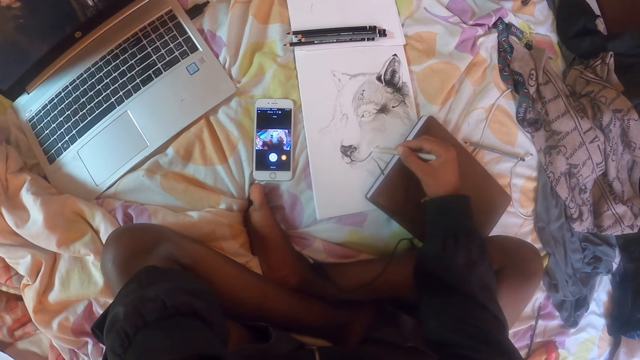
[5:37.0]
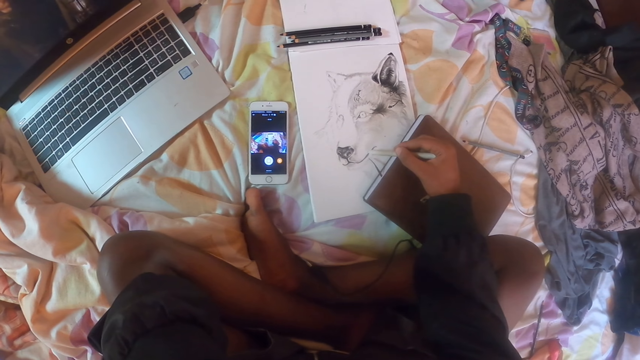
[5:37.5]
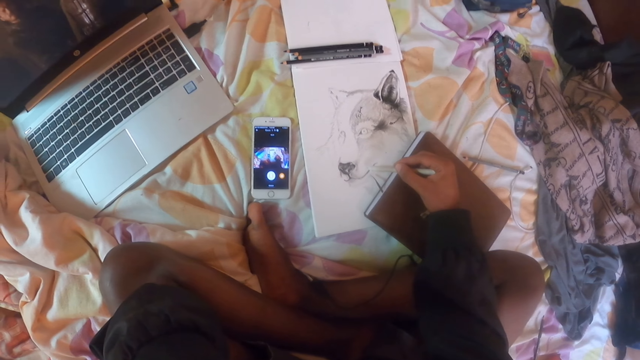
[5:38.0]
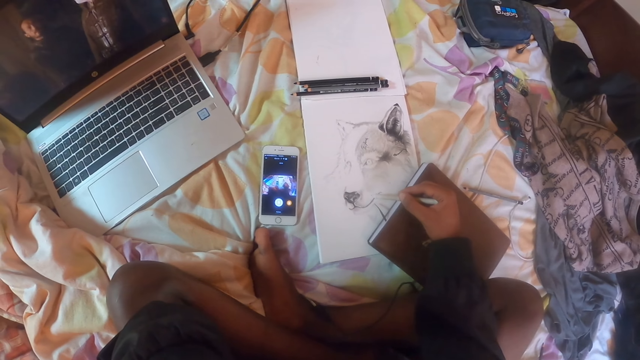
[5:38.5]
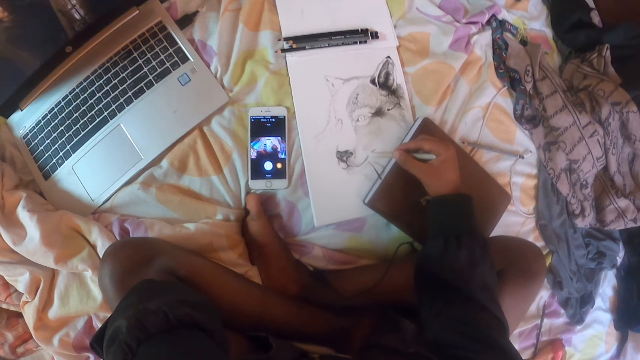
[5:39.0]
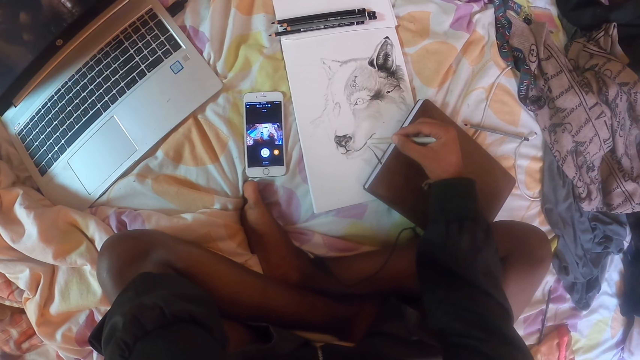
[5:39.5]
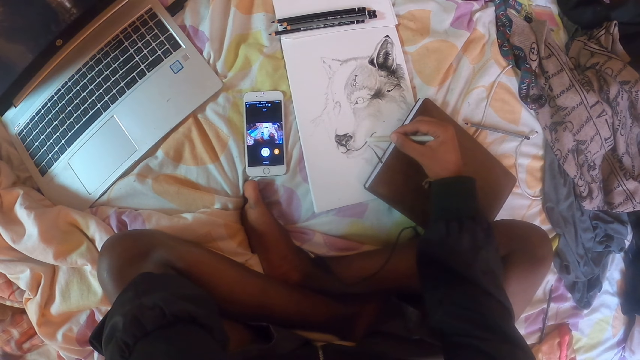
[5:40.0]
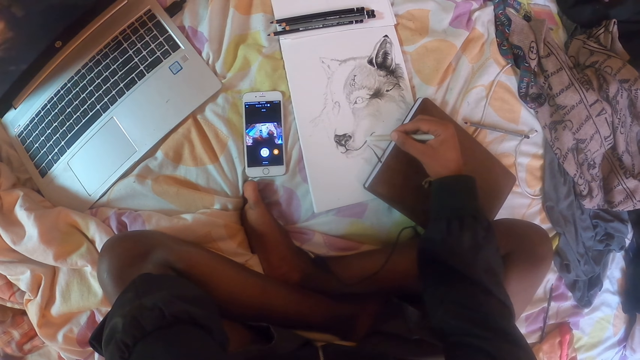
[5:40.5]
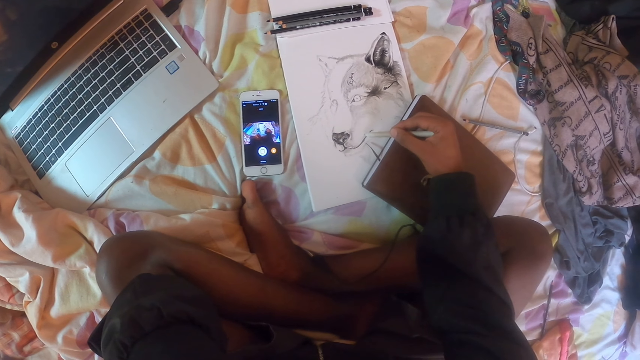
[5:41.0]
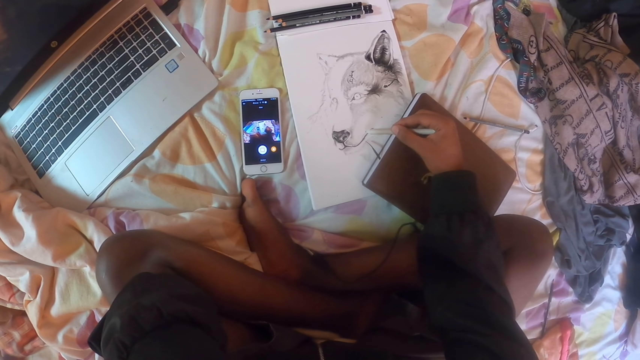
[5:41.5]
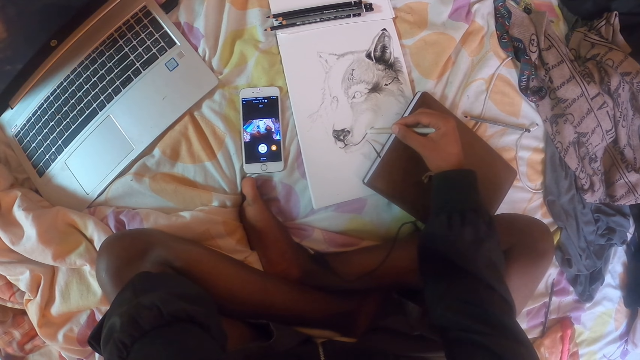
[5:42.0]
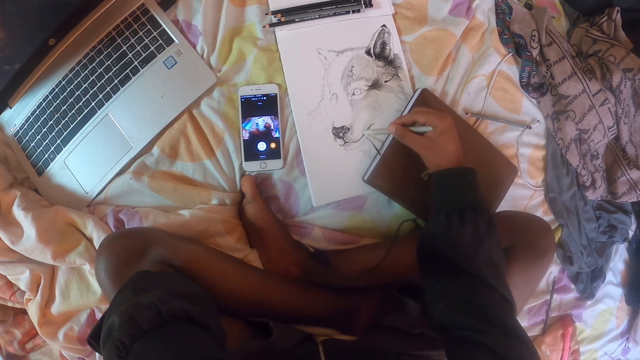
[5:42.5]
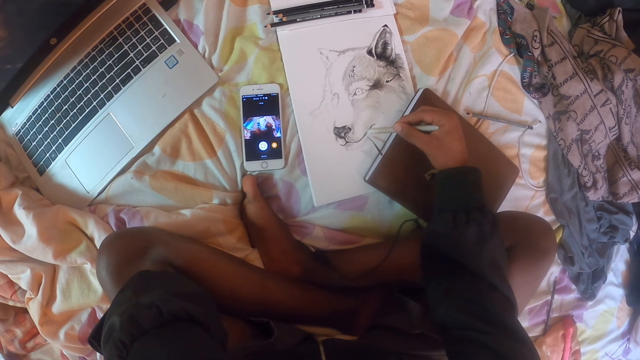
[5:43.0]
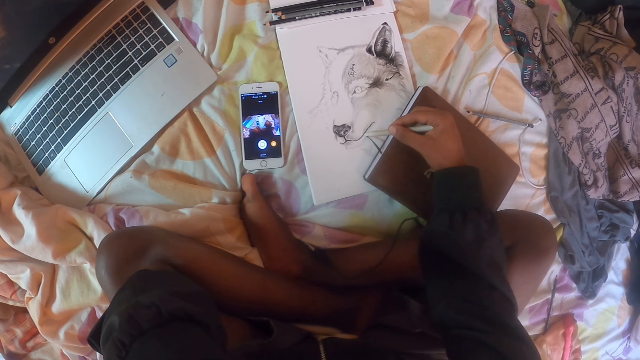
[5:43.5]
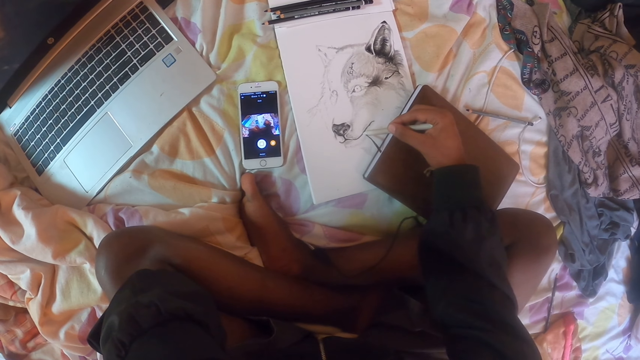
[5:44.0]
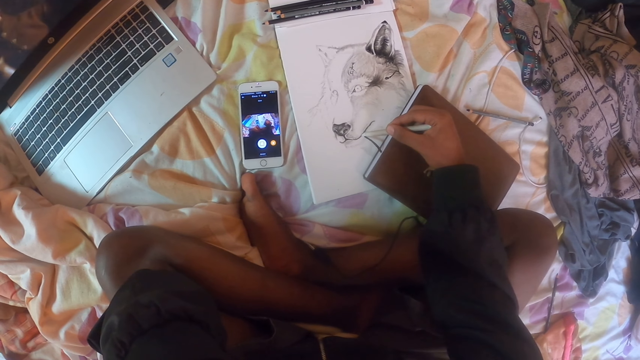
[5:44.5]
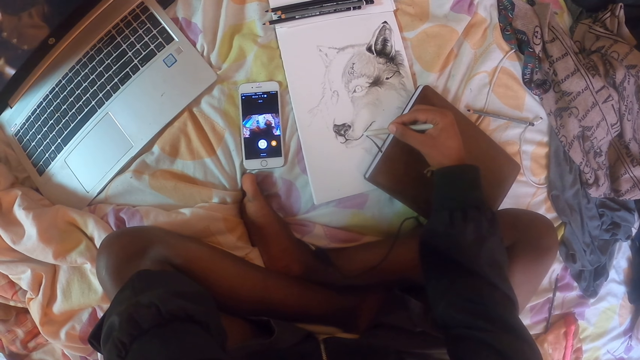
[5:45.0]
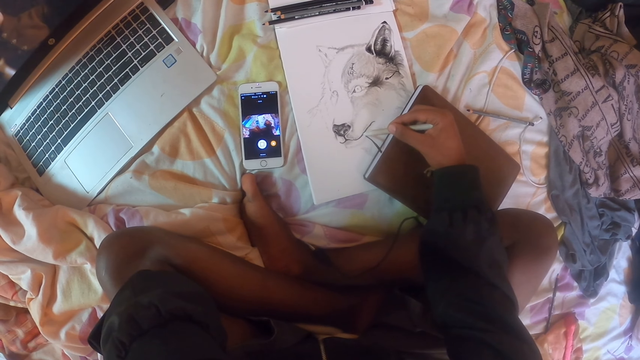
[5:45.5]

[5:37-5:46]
The camera wearer watches the movie on the laptop. They draw the sketch with the pencil.

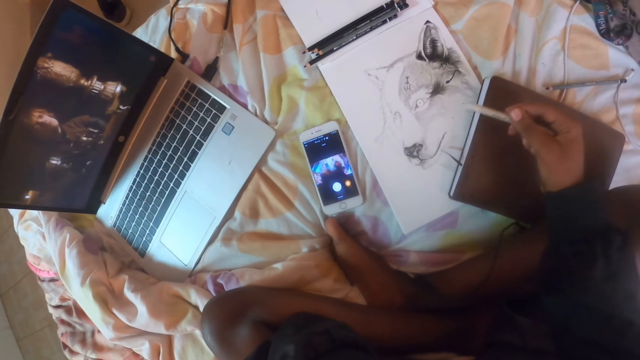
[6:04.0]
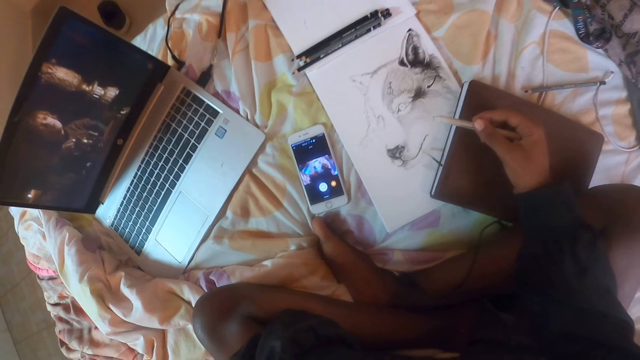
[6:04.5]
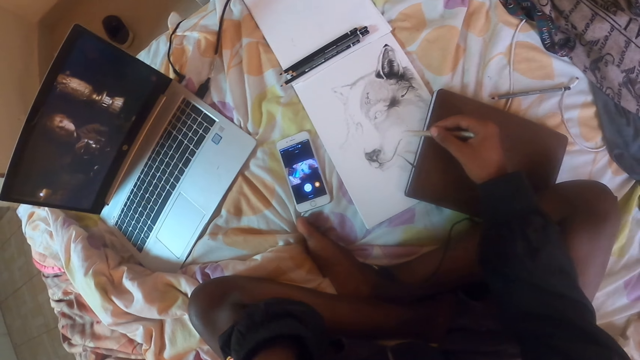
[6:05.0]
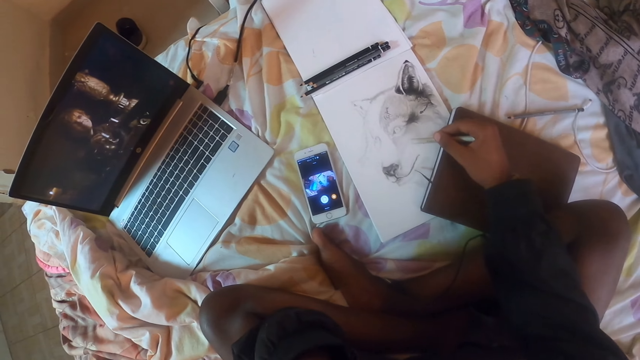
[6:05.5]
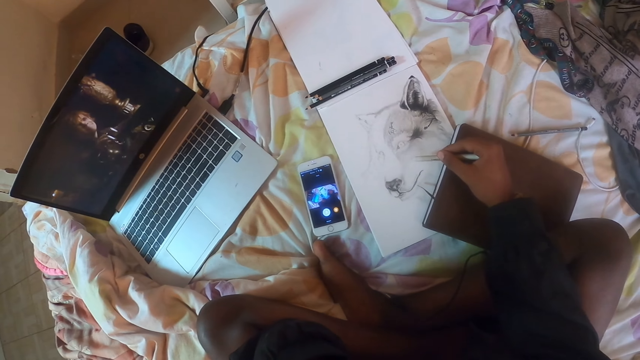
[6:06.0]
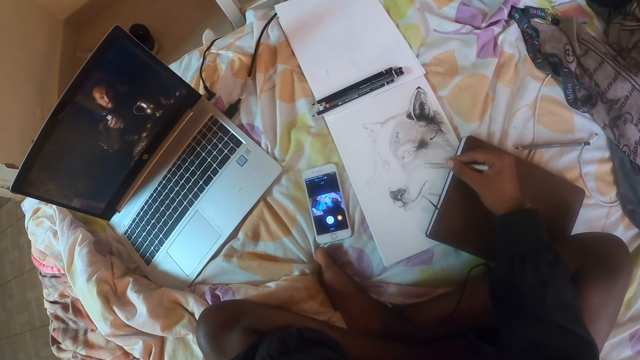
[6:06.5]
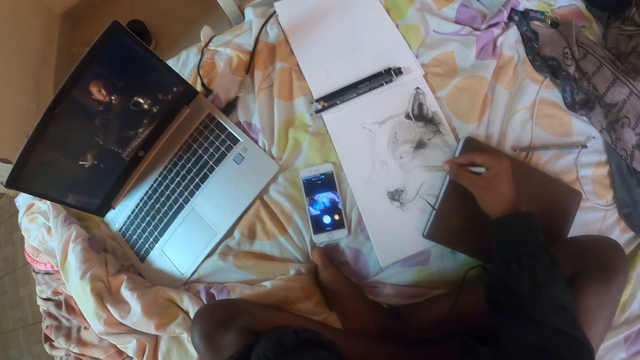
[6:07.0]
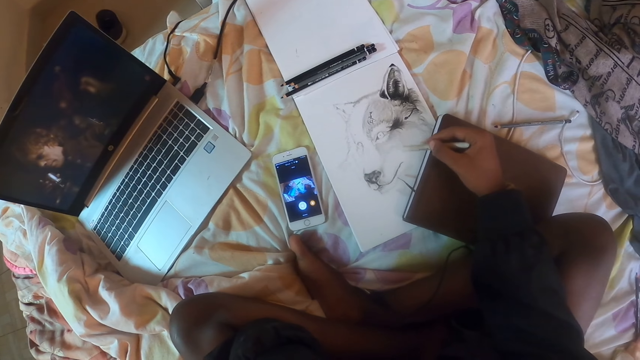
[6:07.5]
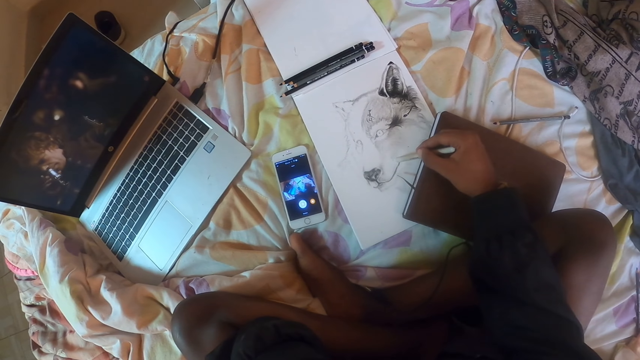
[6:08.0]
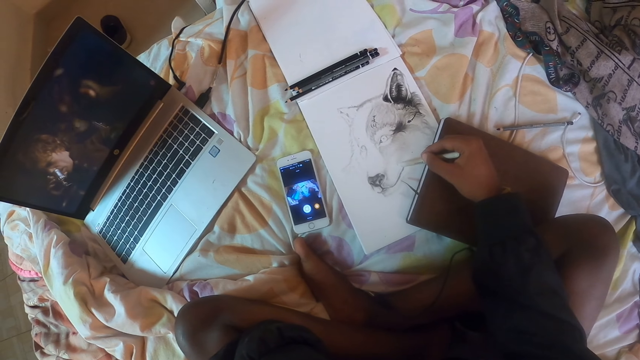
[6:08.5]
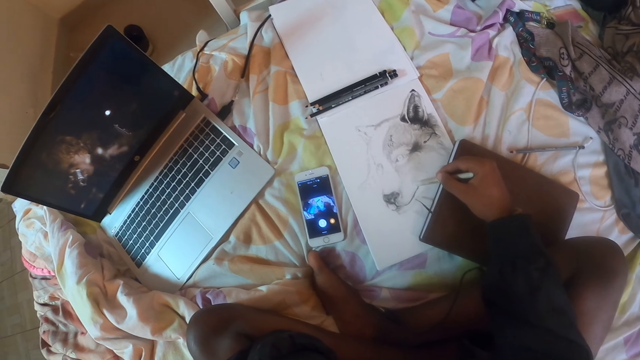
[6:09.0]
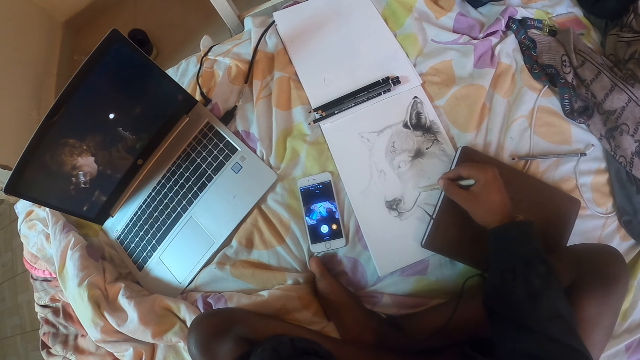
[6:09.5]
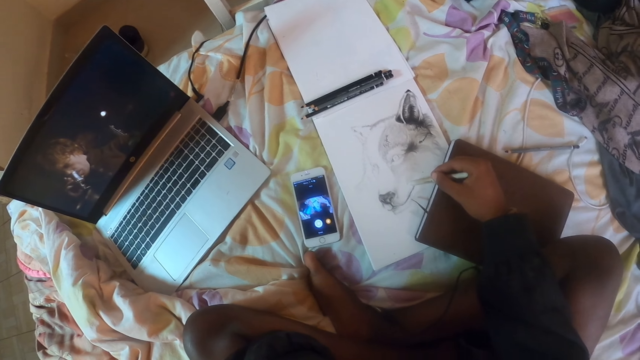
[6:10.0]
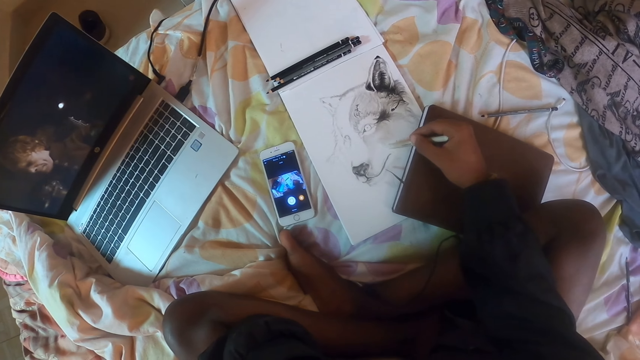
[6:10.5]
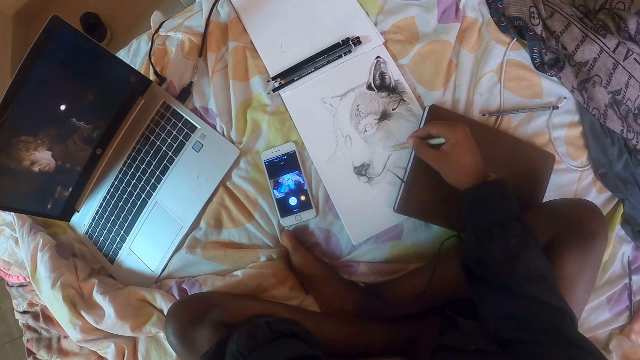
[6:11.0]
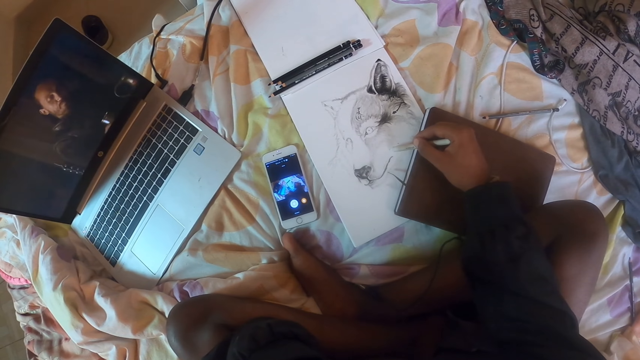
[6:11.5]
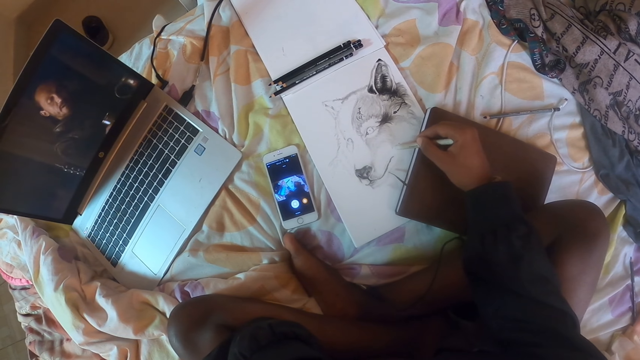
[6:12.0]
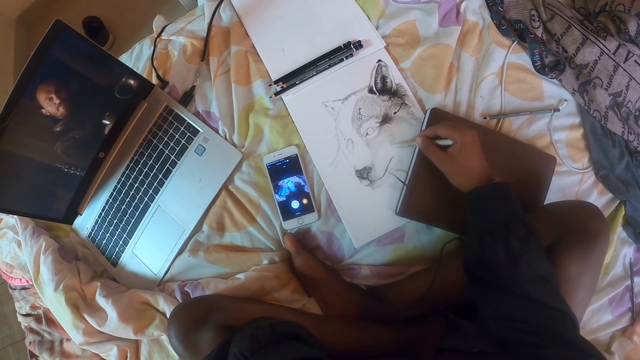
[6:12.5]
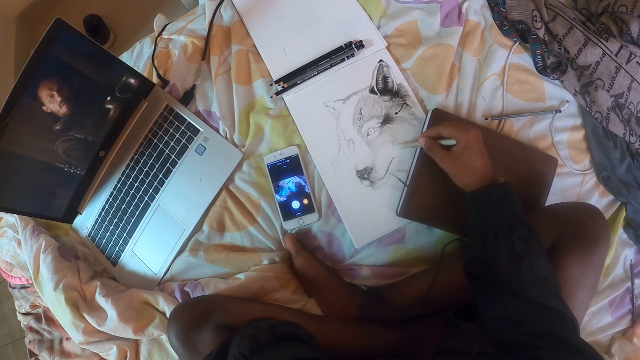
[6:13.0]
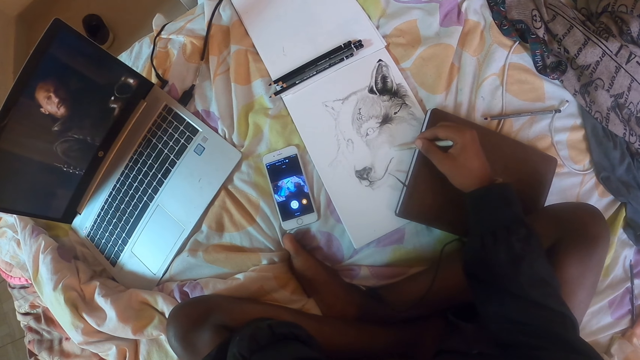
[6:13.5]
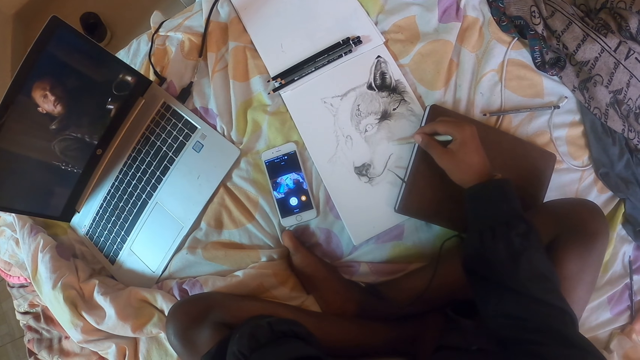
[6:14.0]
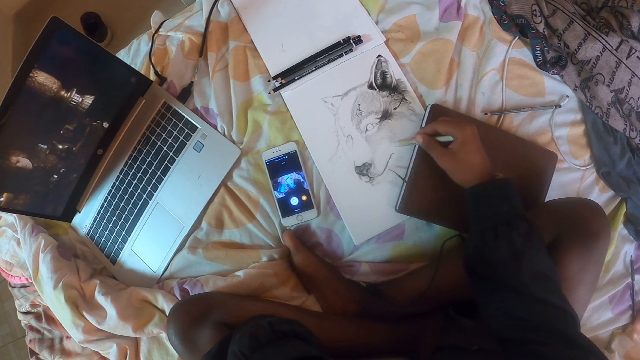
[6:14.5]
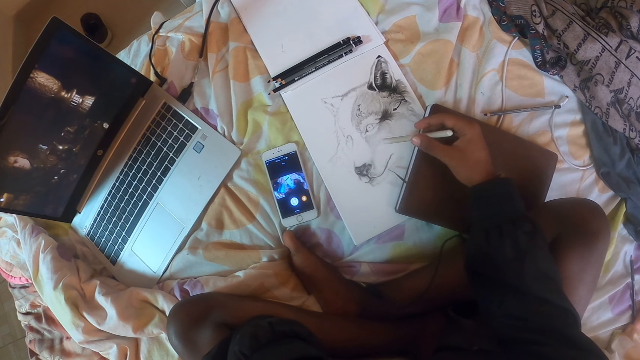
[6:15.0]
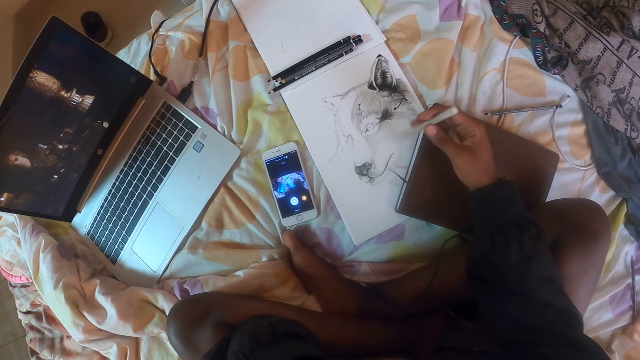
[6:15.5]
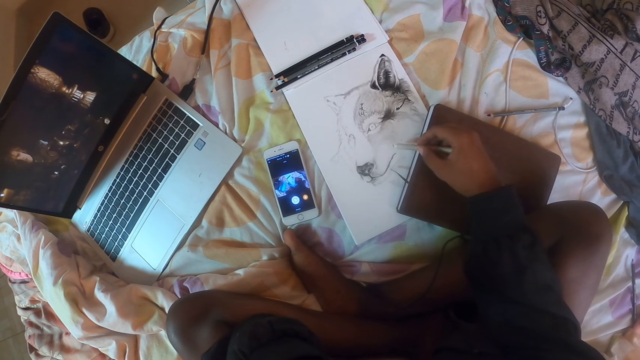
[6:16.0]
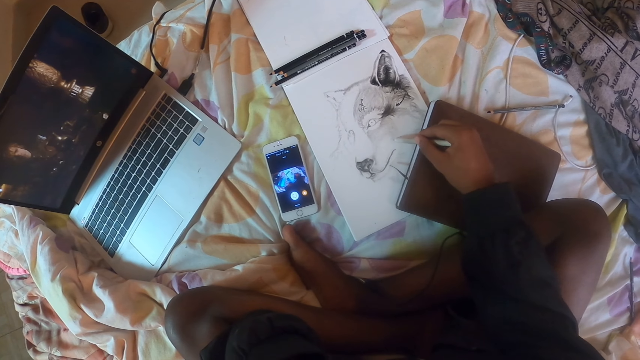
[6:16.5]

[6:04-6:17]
The camera wearer looks at the laptop. They turn the pencil. They draw on the art book with the pencil.
